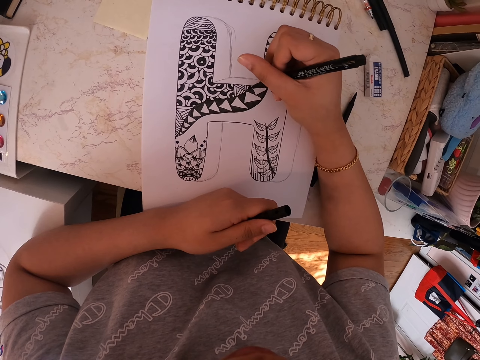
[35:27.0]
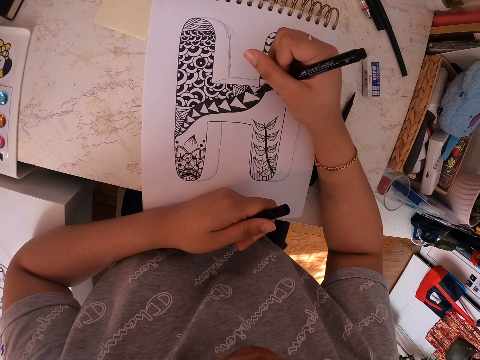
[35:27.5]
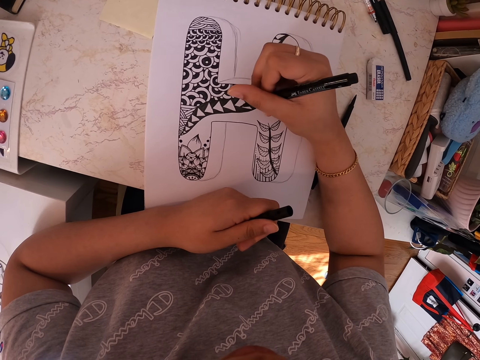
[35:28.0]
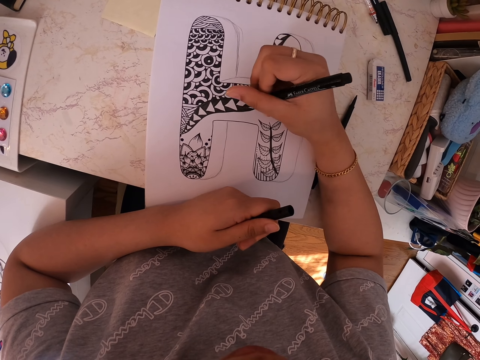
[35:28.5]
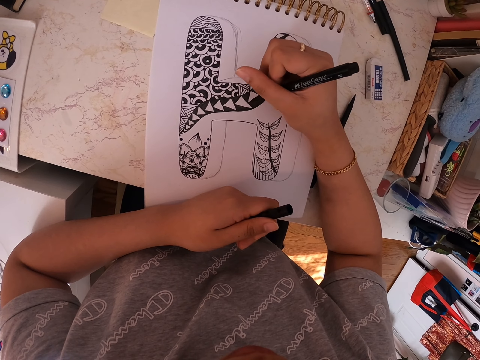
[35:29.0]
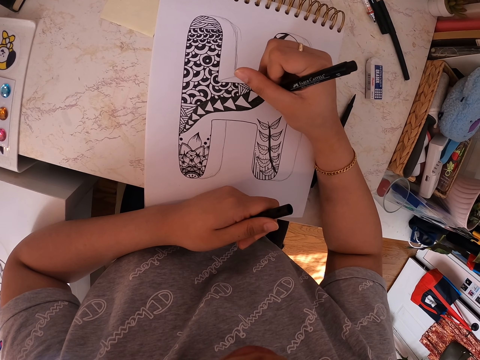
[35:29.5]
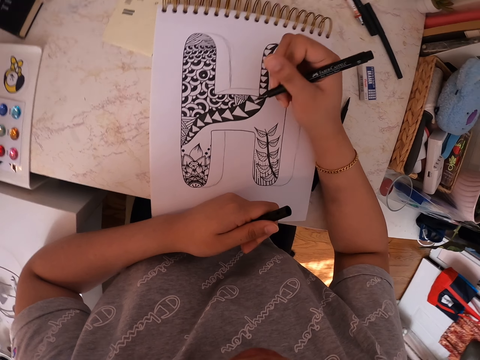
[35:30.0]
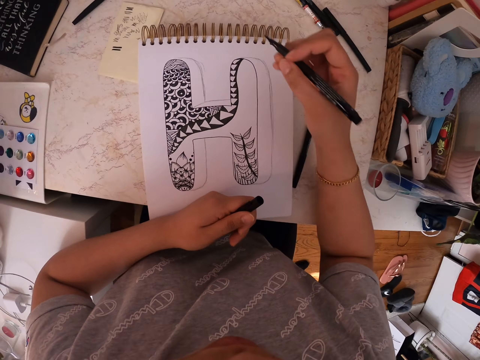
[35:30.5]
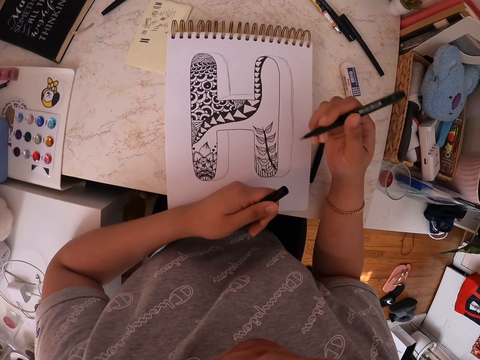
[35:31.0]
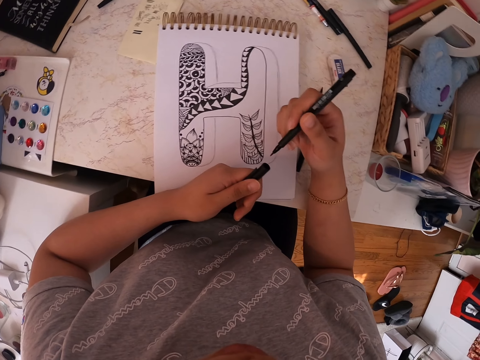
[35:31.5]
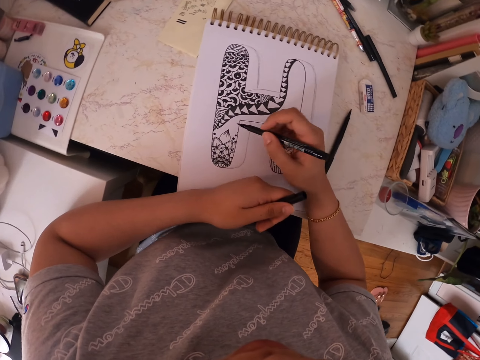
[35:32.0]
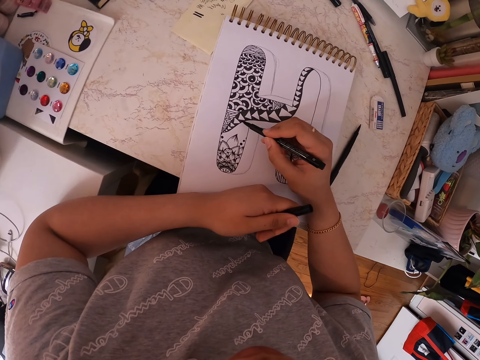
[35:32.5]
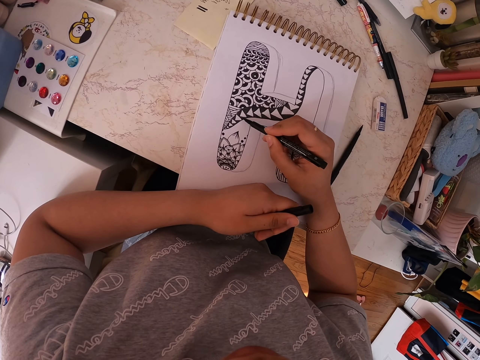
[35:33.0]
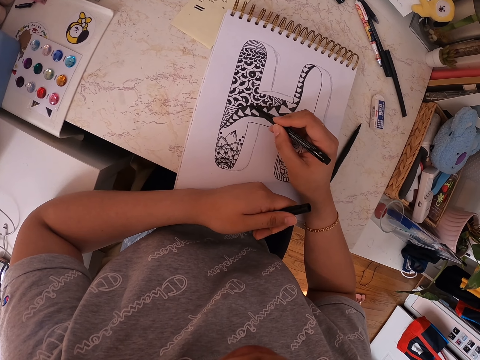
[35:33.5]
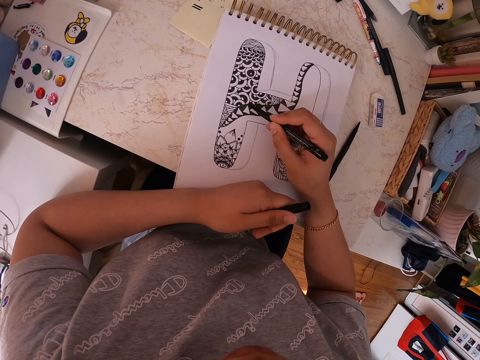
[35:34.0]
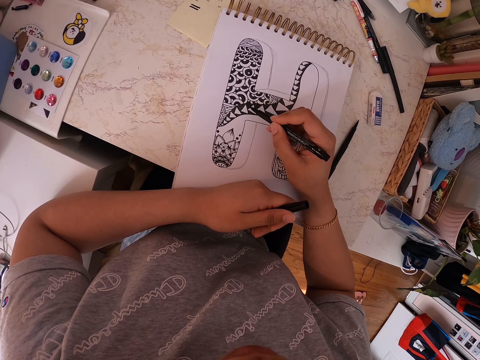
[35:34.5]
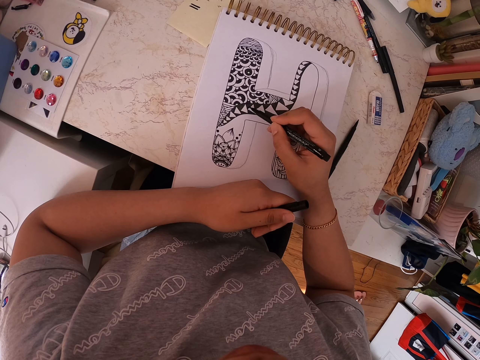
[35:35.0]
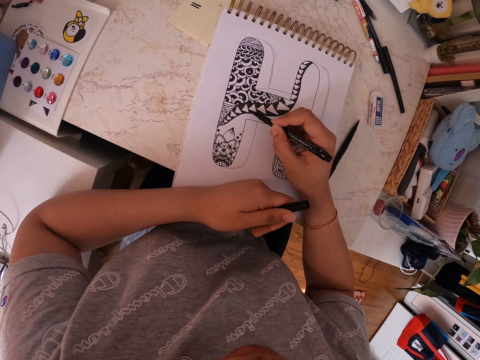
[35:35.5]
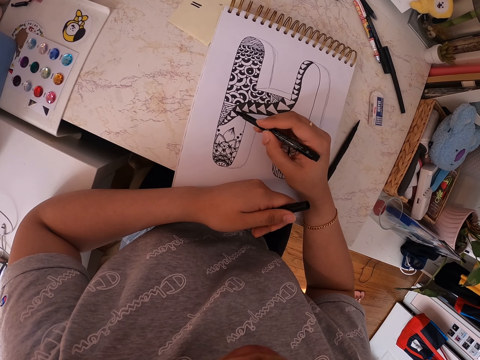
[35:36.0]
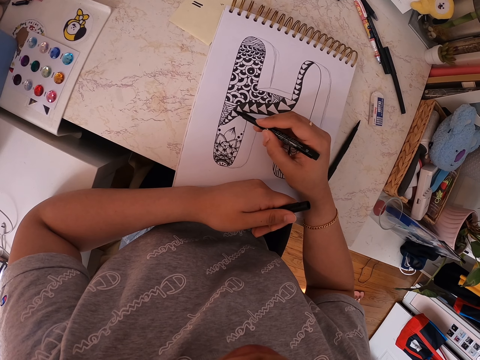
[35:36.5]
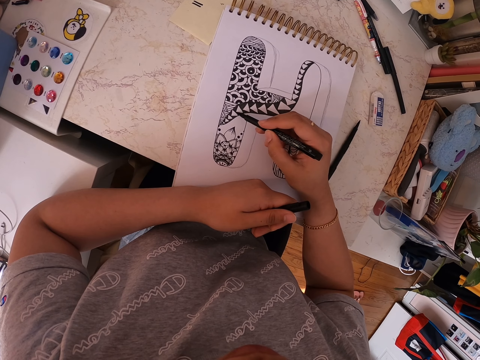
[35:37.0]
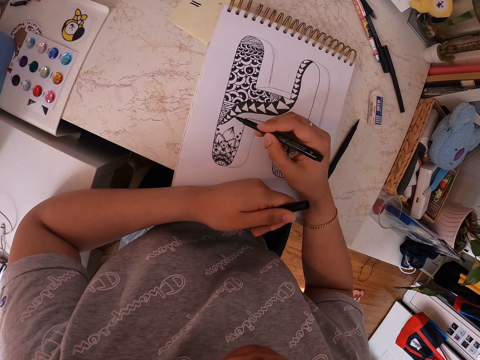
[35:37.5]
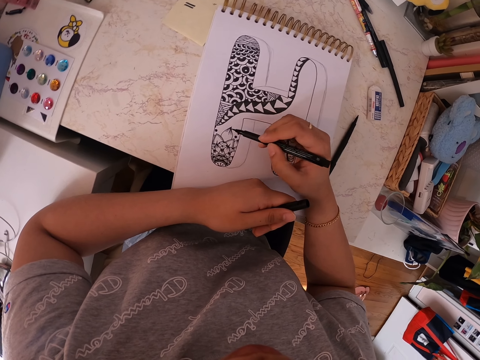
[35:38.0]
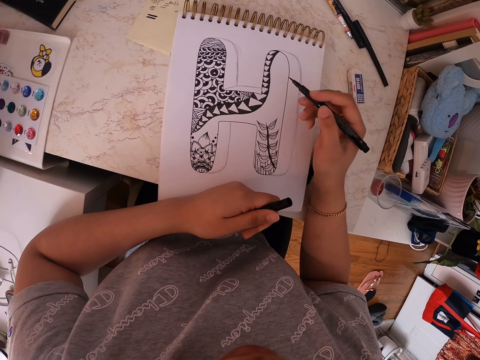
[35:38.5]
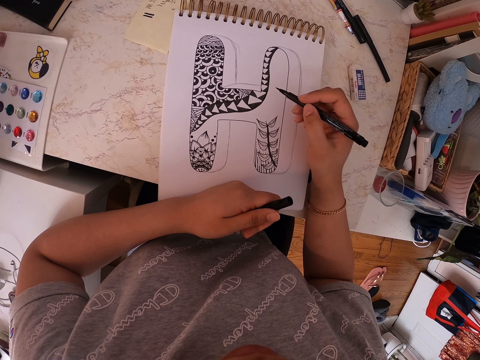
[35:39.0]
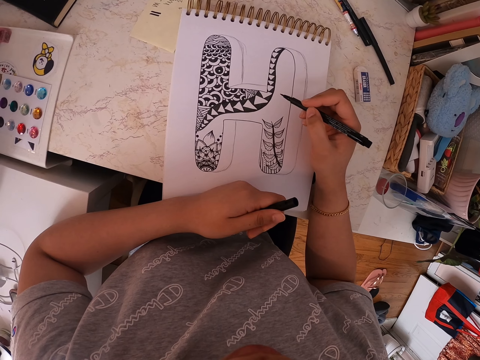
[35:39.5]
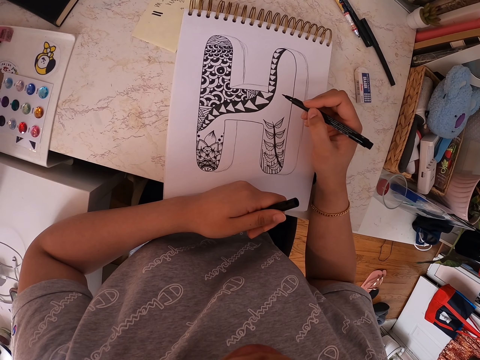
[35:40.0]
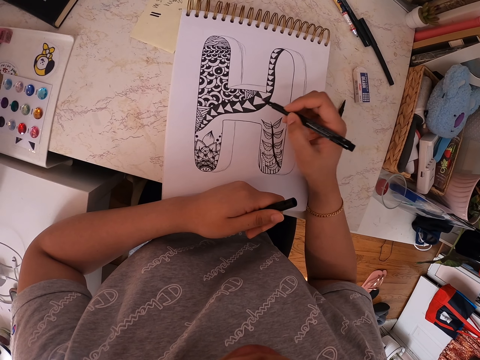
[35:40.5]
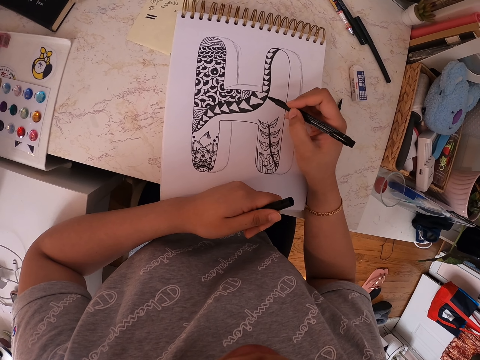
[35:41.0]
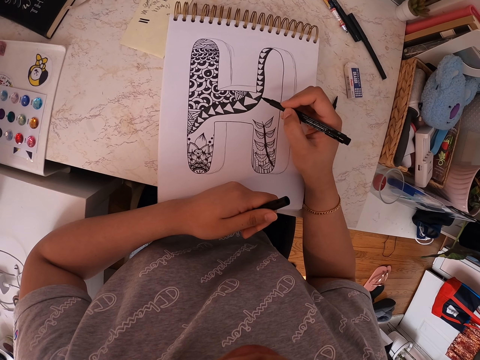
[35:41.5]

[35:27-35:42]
The camera wearer moves a pen around on the drawing.

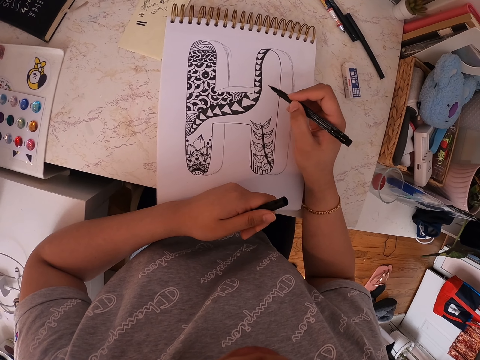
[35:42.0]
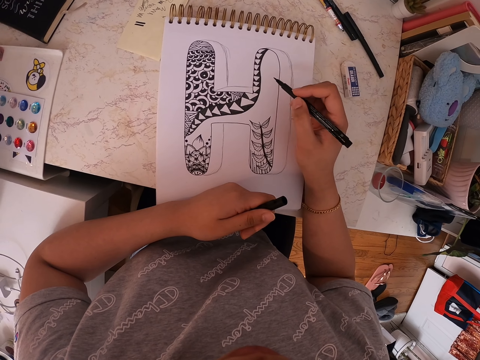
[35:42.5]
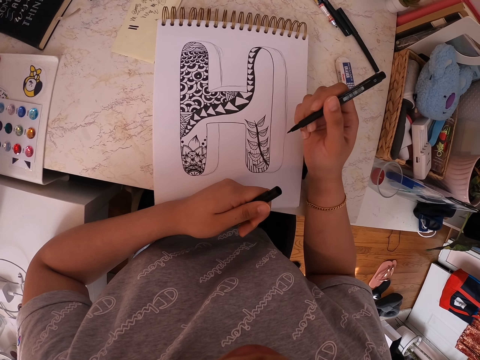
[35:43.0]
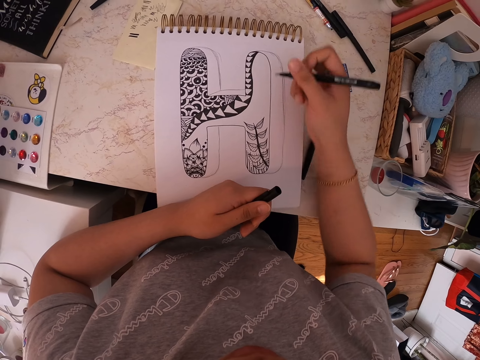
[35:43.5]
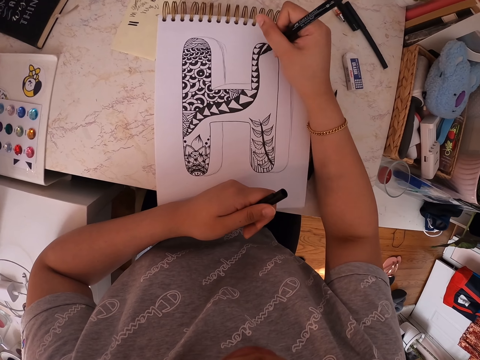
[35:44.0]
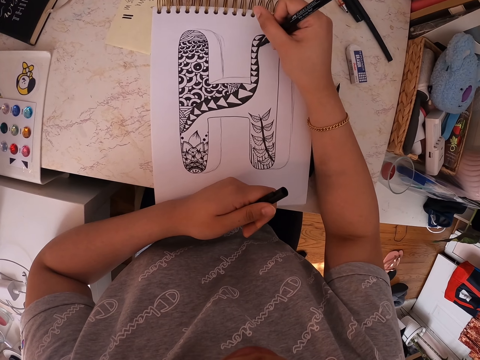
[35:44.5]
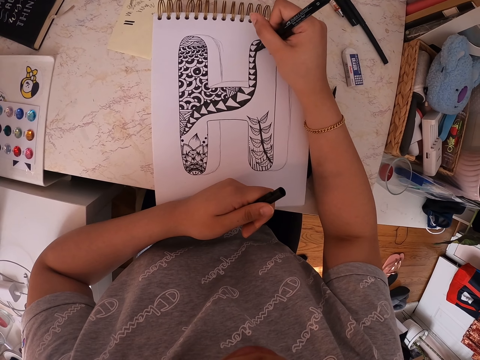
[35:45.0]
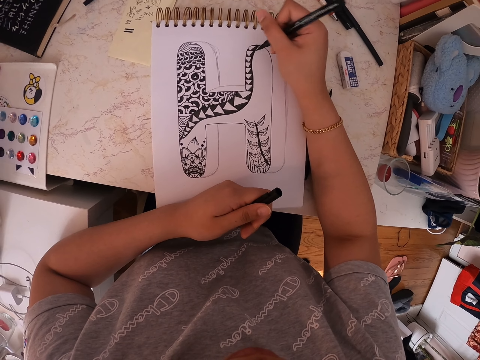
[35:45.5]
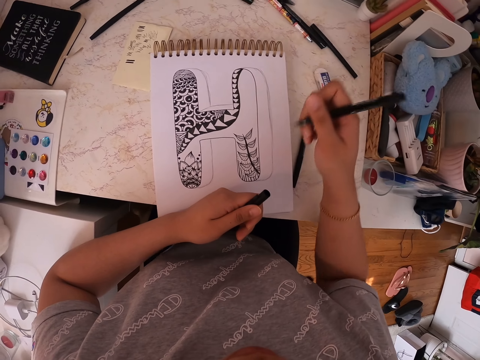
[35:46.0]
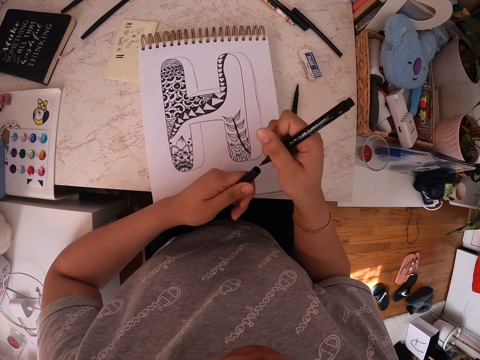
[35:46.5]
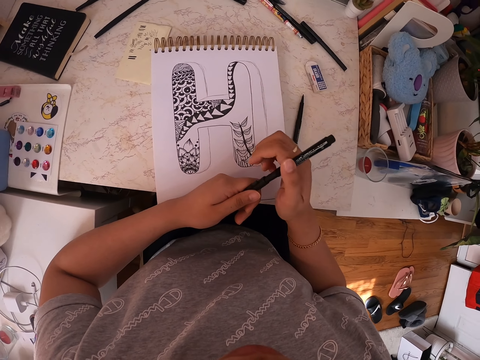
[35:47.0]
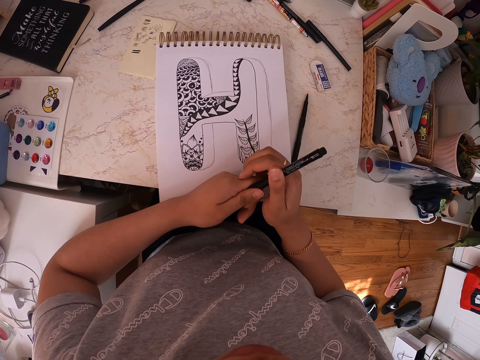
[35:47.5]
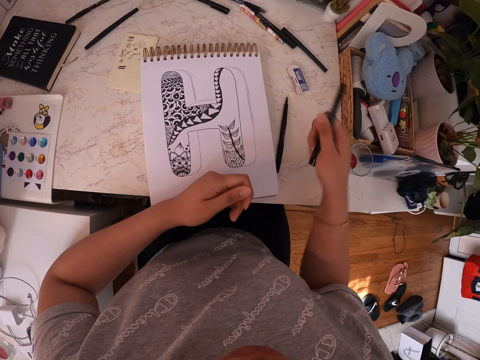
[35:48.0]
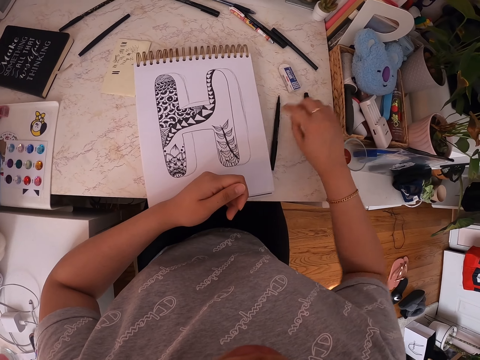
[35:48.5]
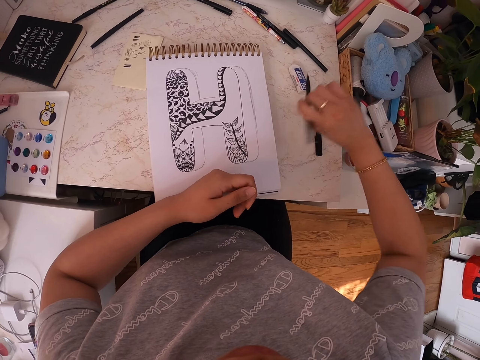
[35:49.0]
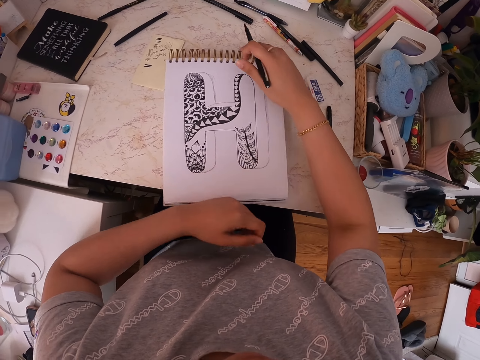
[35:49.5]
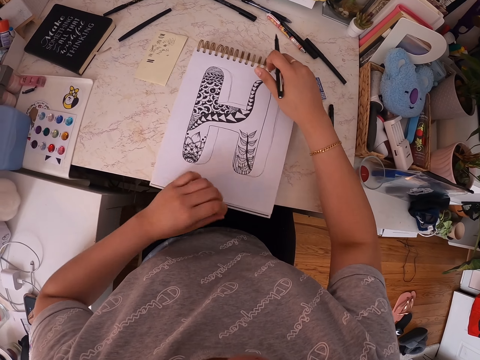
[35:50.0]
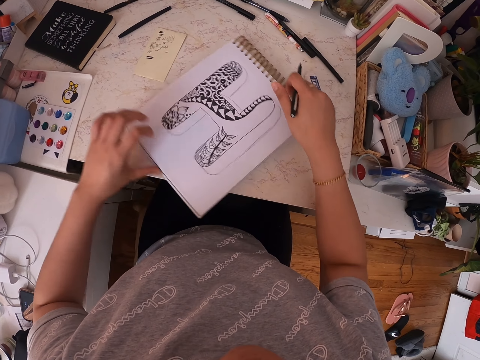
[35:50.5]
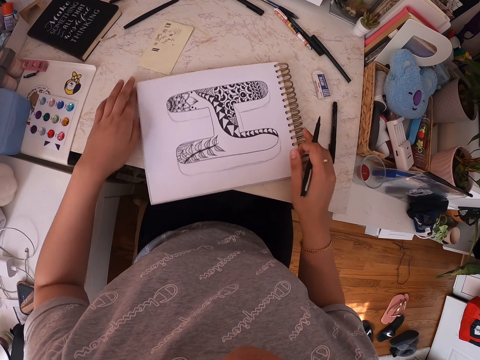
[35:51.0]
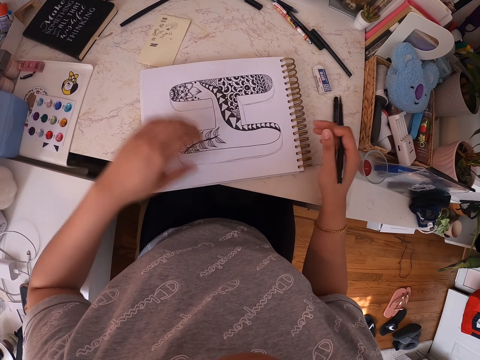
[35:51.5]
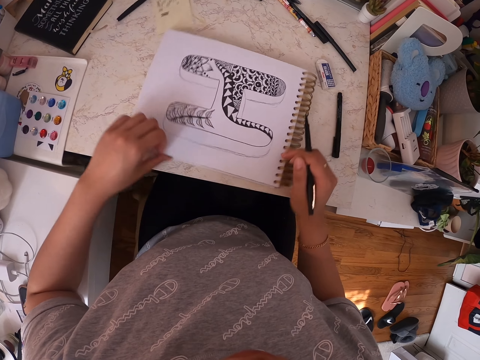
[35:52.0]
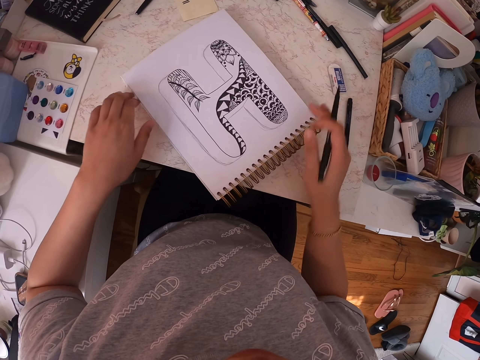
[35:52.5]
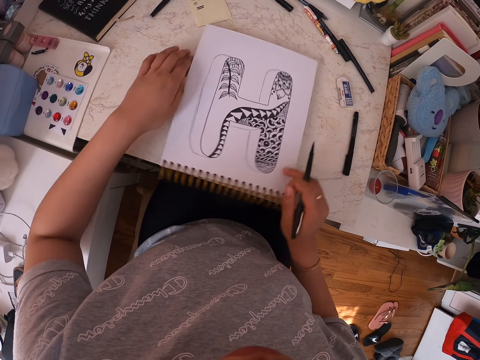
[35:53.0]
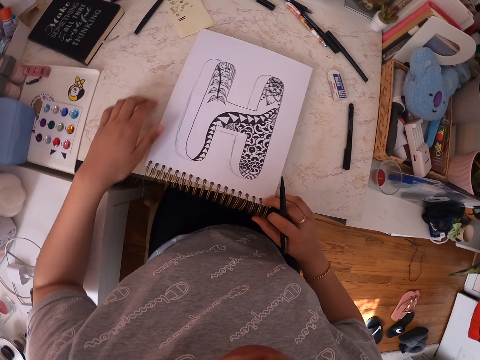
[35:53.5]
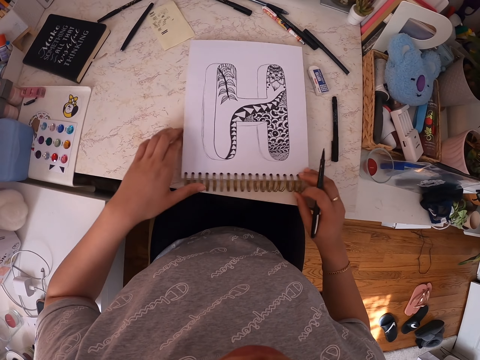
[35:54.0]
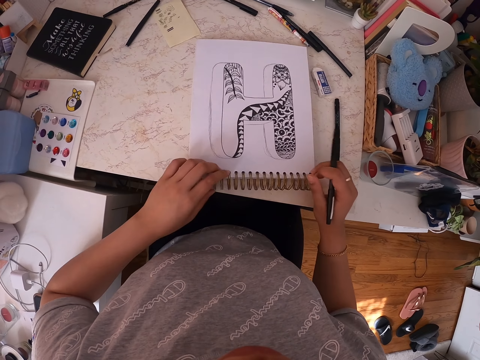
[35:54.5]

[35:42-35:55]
The camera wearer puts a mark on the drawing. They cover the marker pen with the lid. They put the marker pen on the table. They pick up another marker pen. They turn the drawing book.
